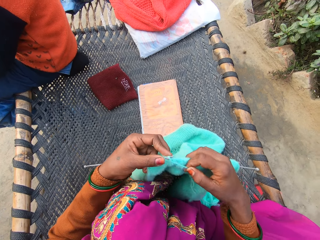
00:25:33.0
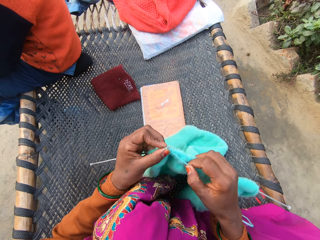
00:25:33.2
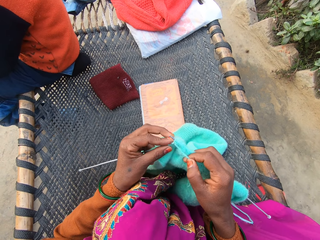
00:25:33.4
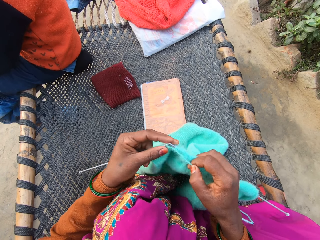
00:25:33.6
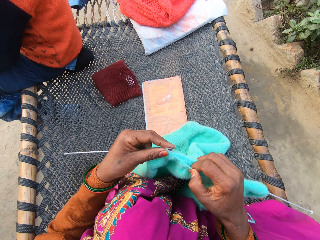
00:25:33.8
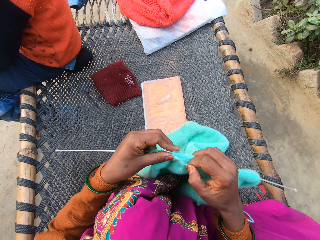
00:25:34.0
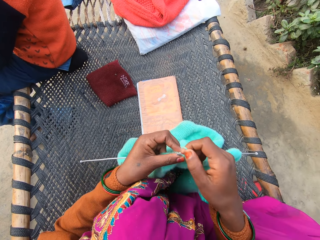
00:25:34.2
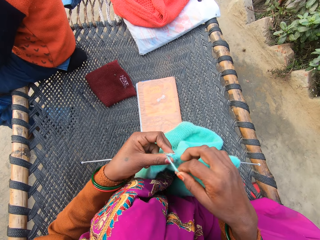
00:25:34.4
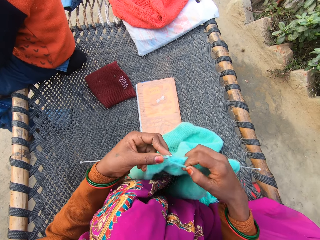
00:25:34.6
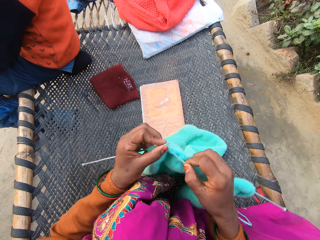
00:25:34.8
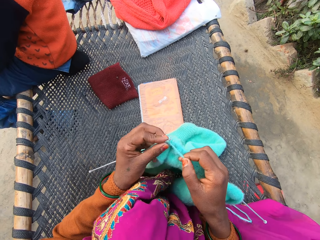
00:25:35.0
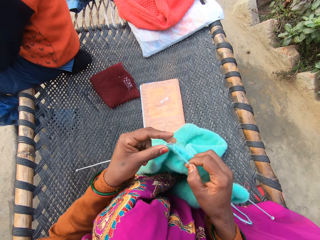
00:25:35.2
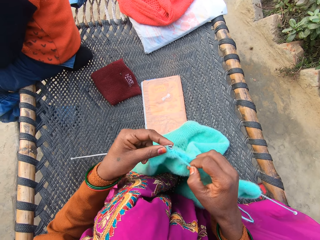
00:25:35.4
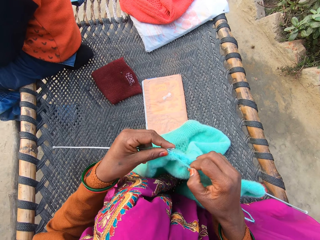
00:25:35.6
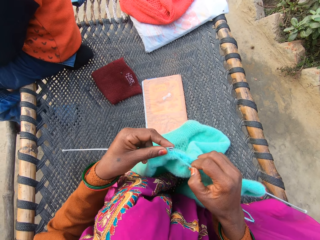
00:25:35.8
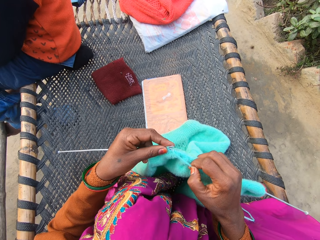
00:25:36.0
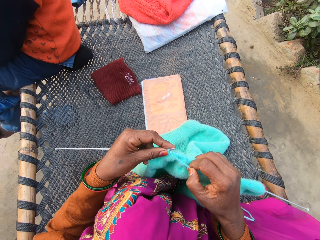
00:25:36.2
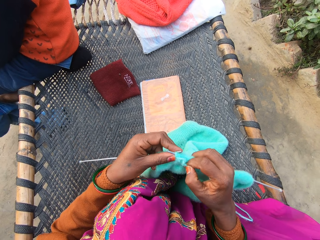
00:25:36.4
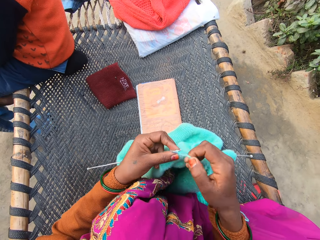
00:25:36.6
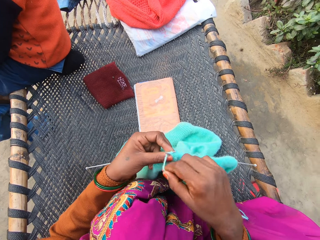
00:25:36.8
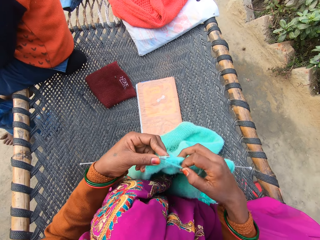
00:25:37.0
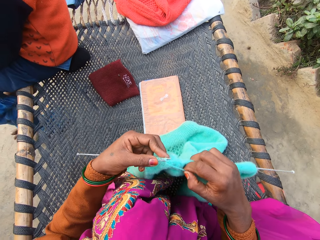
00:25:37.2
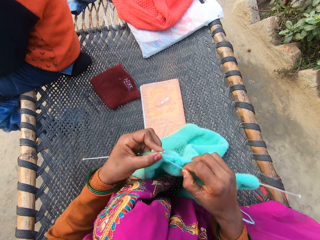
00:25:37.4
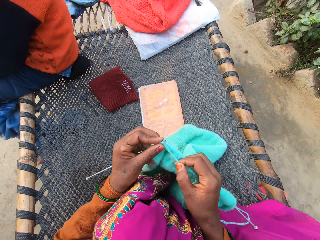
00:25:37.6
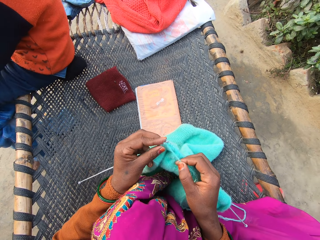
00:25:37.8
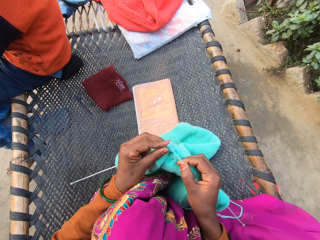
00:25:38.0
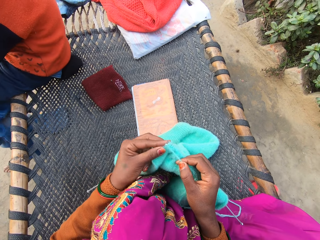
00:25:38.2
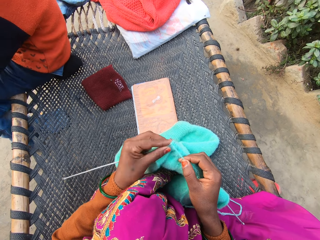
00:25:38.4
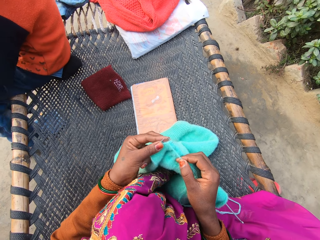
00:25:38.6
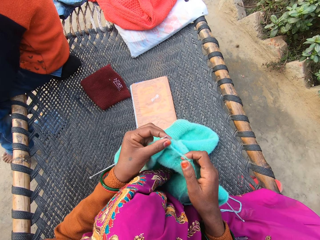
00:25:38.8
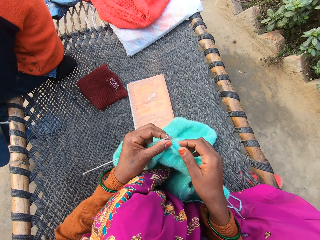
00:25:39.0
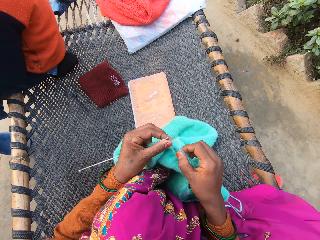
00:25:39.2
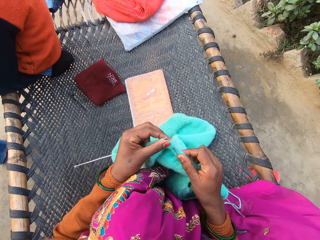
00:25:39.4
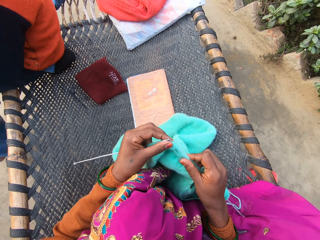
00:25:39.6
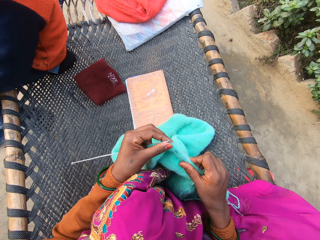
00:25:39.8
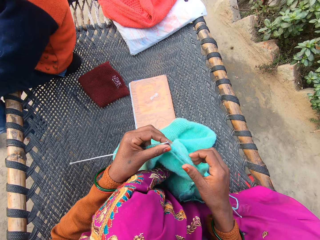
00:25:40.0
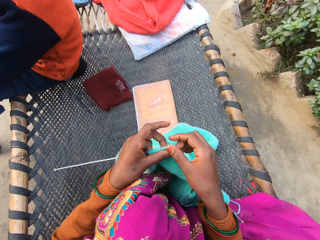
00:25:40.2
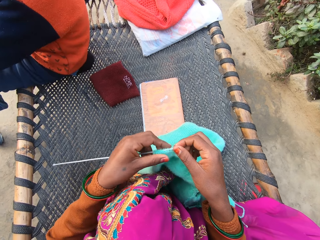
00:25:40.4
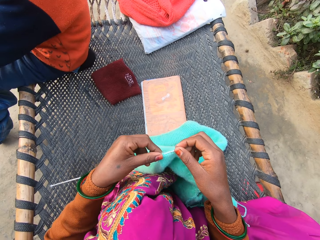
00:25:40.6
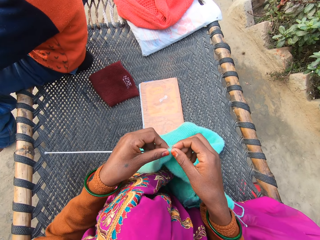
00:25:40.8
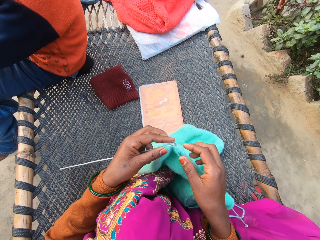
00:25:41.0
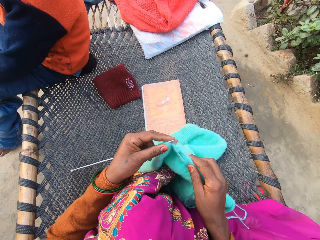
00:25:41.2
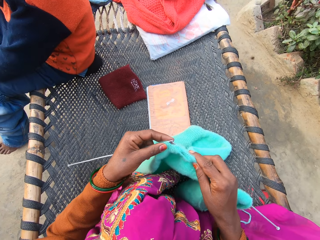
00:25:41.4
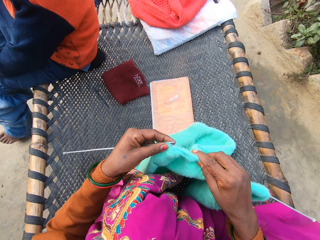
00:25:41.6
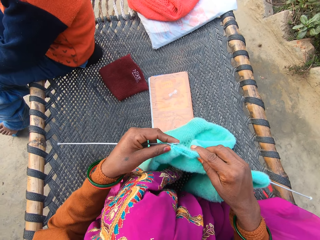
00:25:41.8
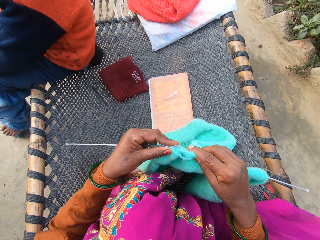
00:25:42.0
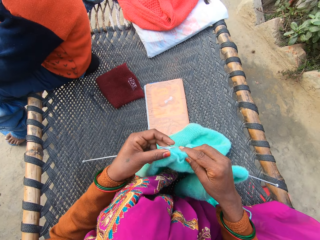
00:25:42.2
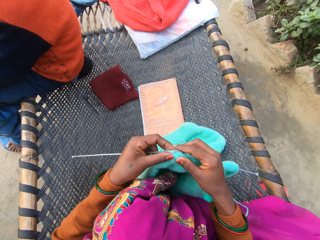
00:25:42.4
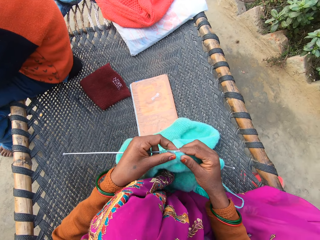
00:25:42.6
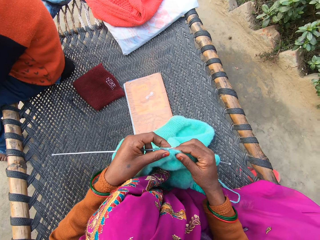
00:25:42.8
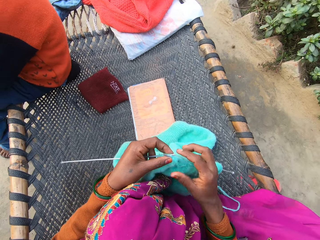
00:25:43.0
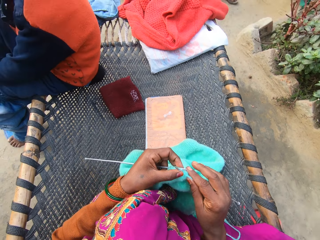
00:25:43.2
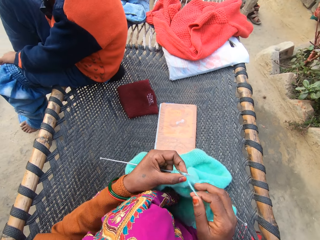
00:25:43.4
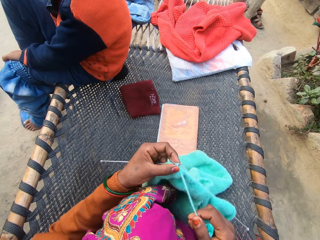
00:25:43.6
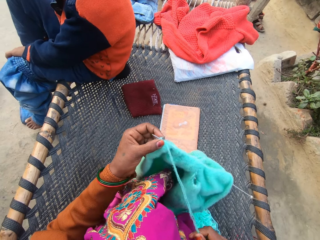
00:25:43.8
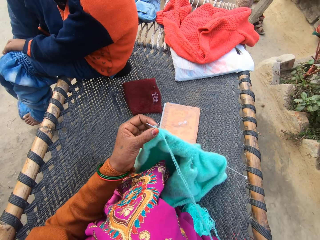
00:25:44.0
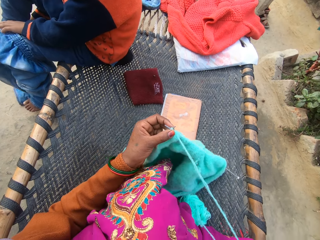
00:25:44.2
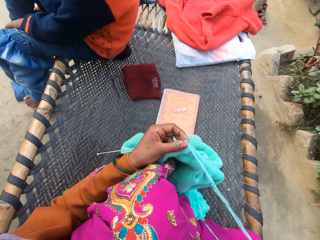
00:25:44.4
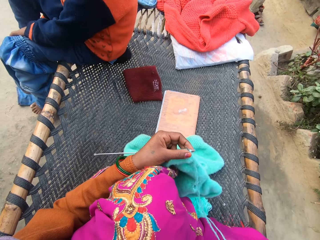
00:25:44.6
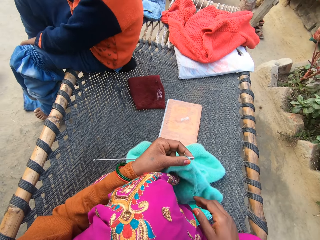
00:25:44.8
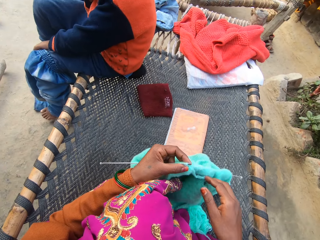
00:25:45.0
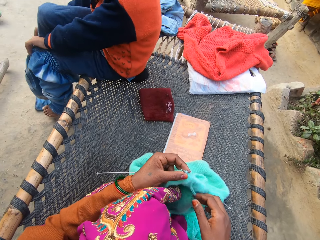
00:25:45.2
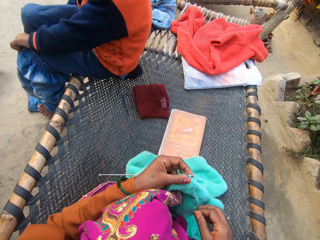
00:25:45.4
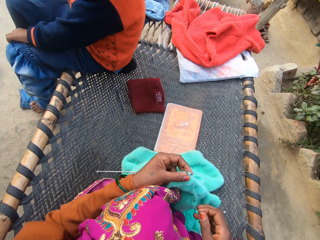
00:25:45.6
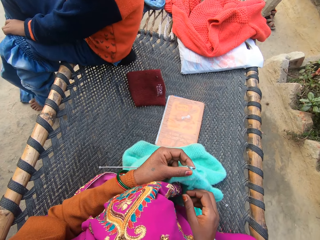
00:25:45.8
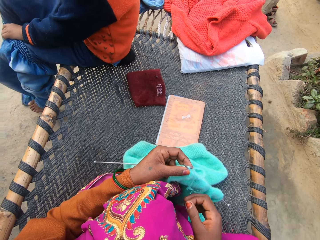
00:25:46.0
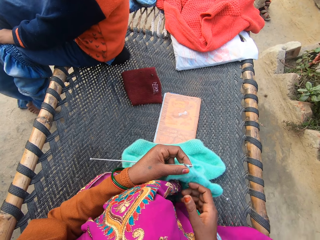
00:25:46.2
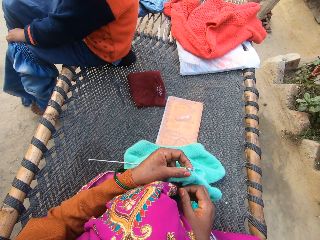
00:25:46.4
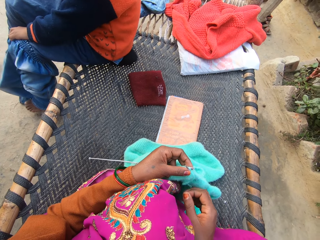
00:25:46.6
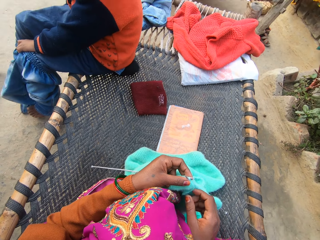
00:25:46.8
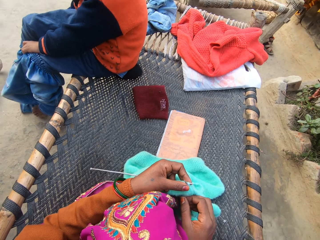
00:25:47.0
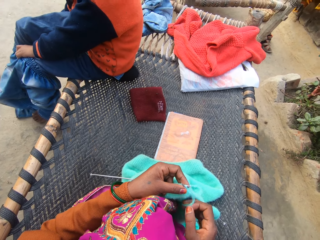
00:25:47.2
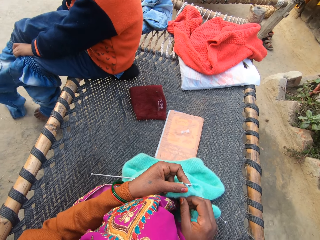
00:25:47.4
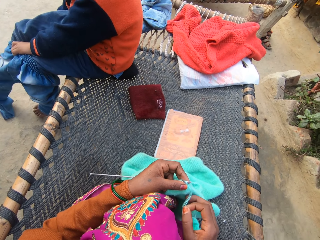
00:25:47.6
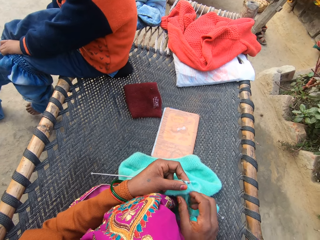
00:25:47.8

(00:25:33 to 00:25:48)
The man lifts the stick from the ground with his left leg. The man kicks the log of wood. The camera wearer straightens the fabric. She crochets the fabric. The man wears the jean with his right leg with both of his hands on the rattan mat. The camera wearer pulls the thread of the yarn with her right hand on the rattan mat. She adjusts the fabric and touches the fabric.

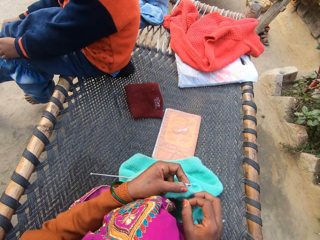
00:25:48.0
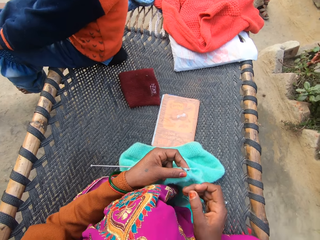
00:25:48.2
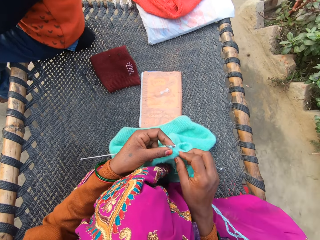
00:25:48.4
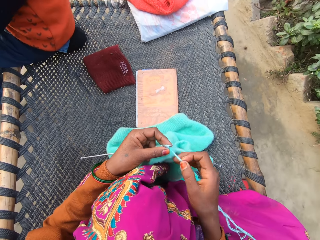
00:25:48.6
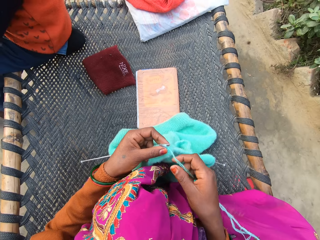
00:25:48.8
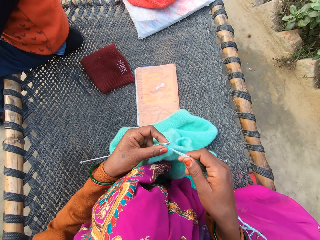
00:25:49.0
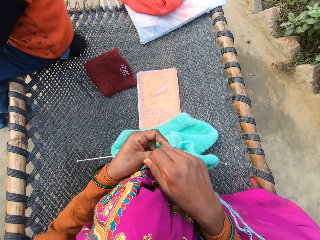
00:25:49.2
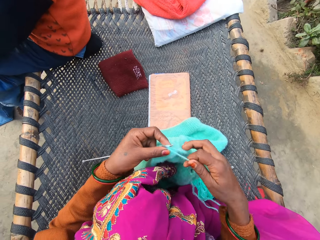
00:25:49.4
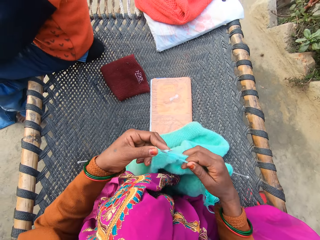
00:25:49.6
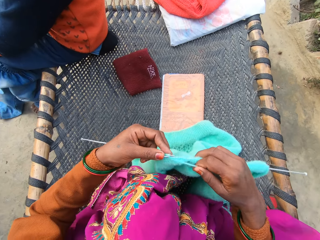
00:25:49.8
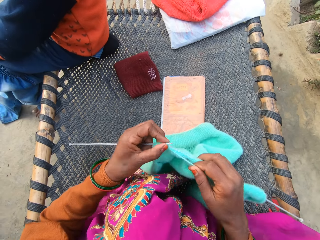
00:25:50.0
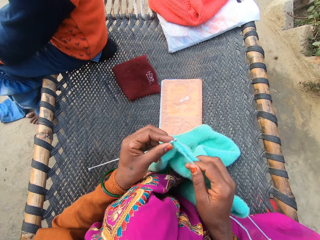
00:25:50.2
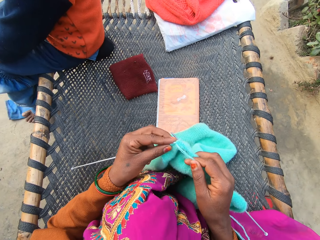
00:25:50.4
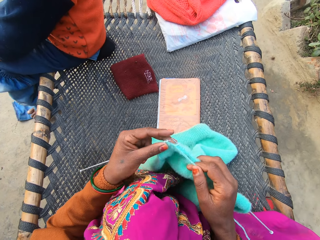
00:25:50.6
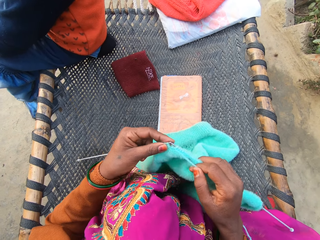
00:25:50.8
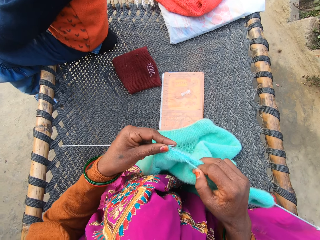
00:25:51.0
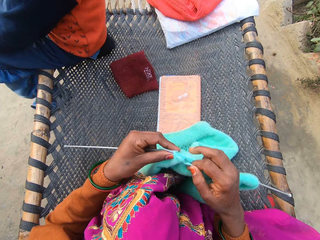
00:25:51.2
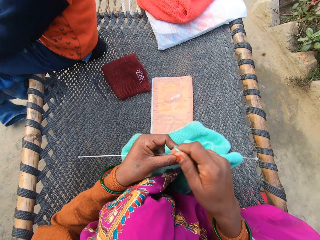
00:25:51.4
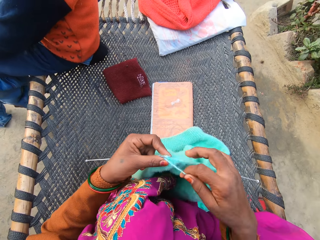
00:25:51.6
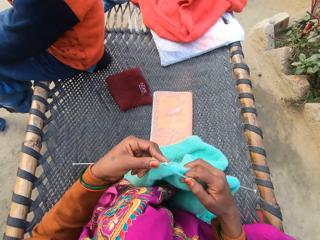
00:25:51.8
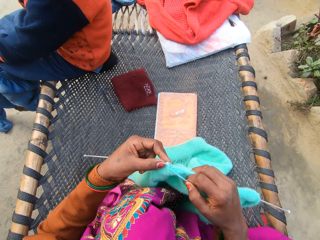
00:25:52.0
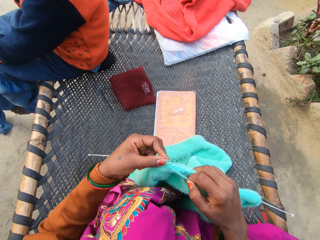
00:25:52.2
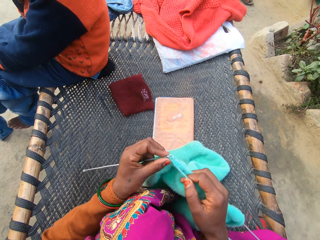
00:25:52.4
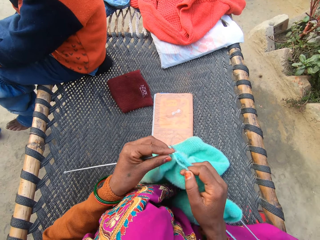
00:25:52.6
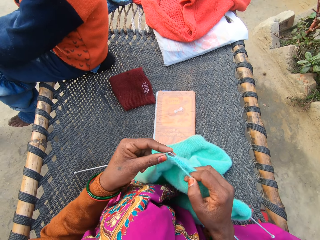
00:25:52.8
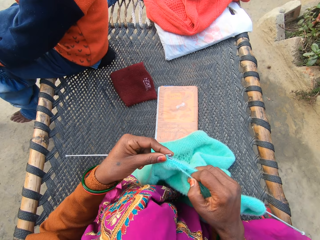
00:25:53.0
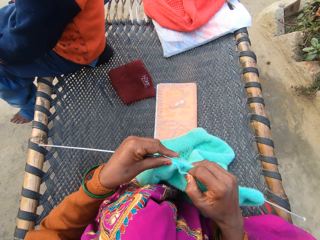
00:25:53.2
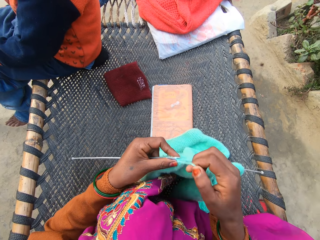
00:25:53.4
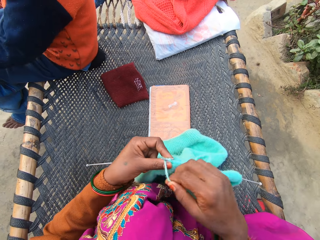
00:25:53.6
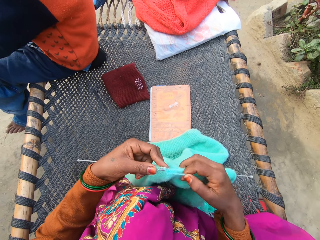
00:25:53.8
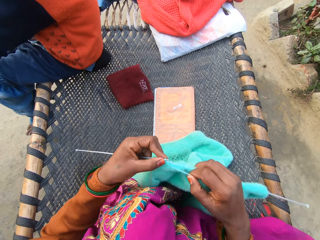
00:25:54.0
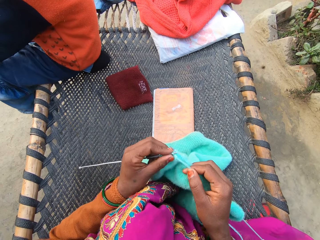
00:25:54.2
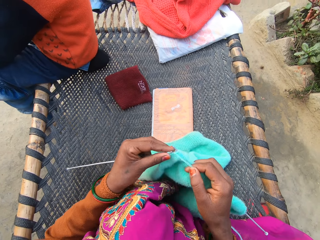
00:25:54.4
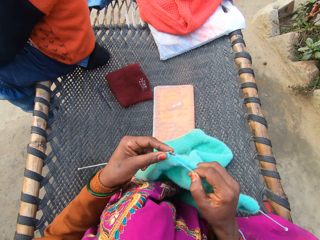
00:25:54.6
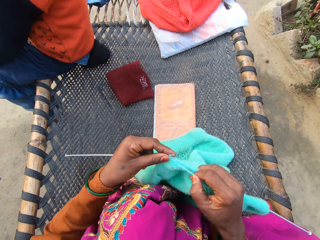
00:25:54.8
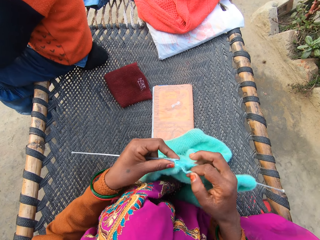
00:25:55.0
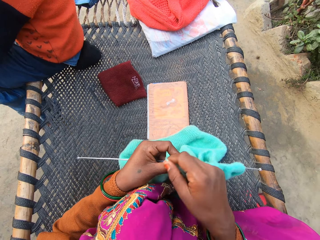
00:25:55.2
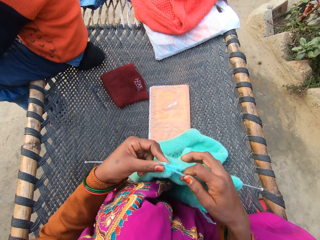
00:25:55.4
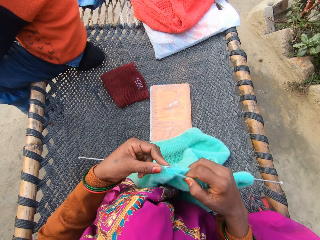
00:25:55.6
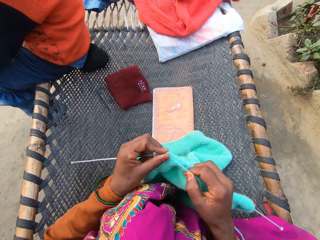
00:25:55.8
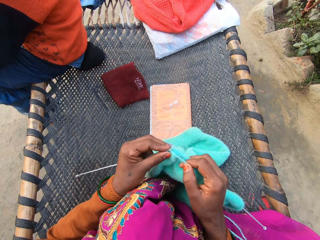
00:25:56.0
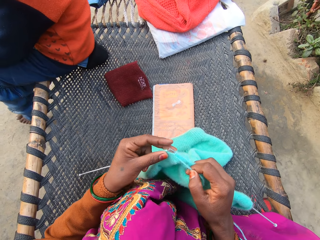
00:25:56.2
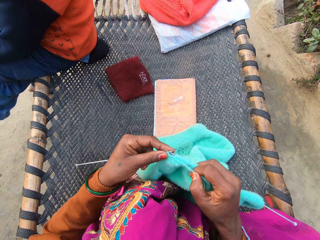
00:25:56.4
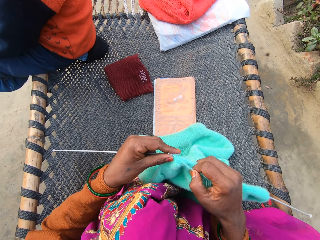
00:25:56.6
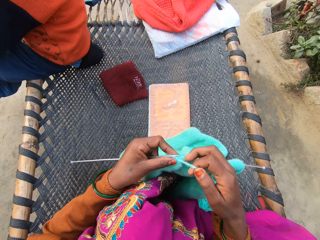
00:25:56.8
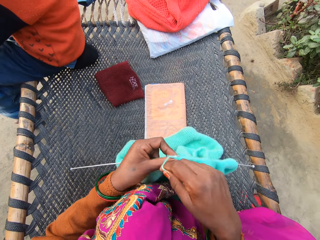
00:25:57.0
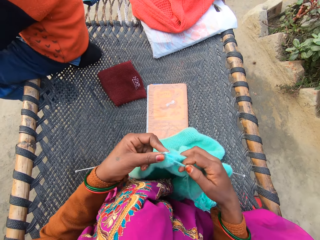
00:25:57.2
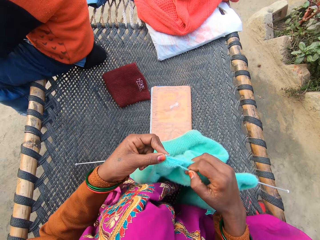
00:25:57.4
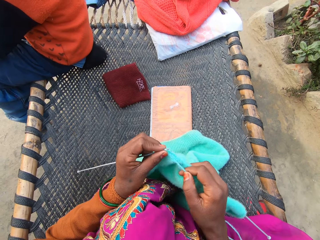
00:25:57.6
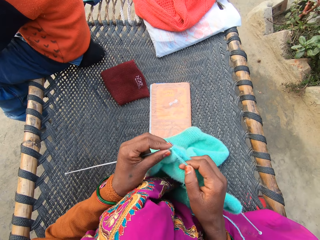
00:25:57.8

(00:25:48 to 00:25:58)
The camera wearer knits the yarn with knitting needles in both of her hands on the rattan.
